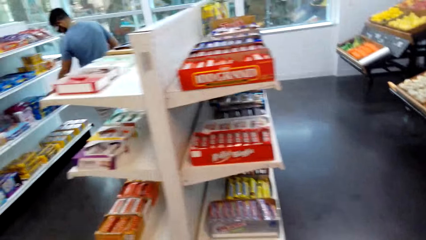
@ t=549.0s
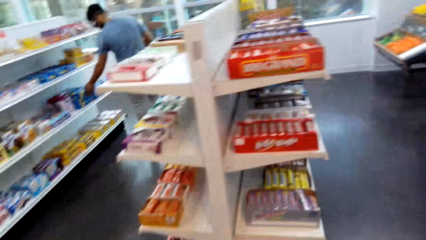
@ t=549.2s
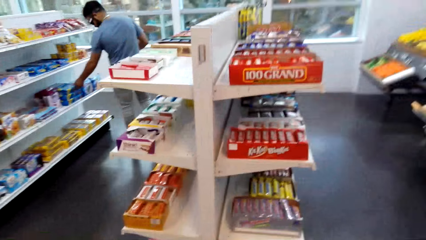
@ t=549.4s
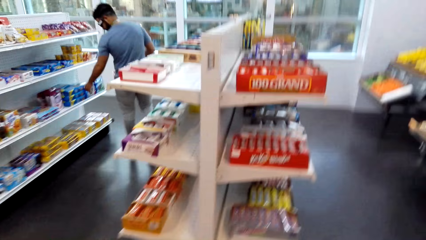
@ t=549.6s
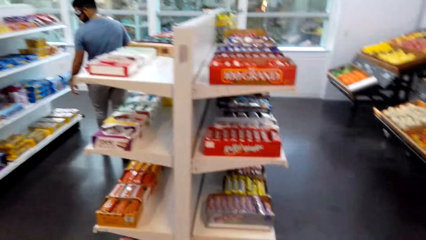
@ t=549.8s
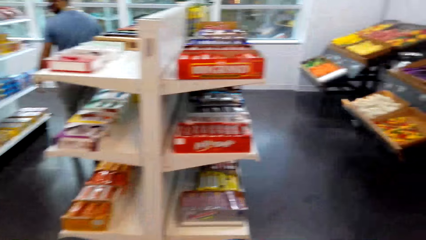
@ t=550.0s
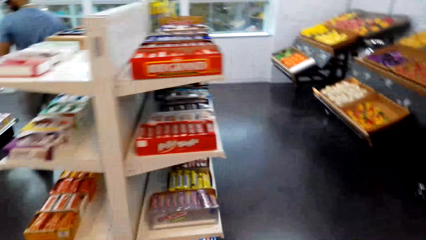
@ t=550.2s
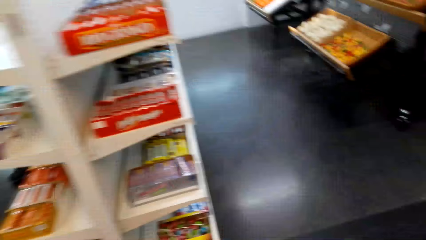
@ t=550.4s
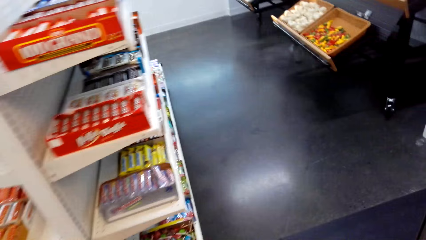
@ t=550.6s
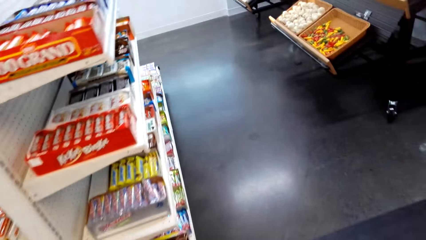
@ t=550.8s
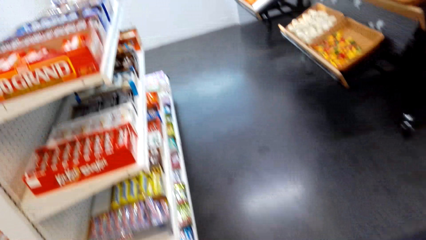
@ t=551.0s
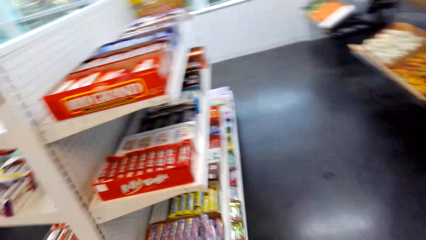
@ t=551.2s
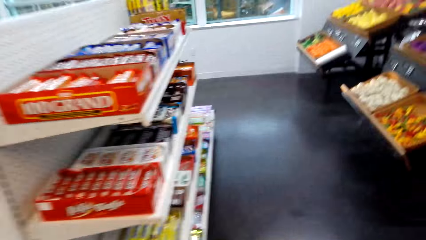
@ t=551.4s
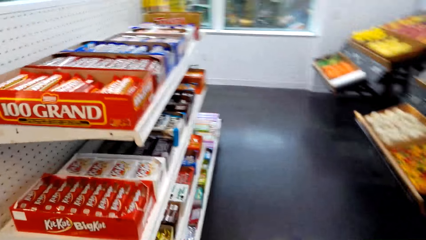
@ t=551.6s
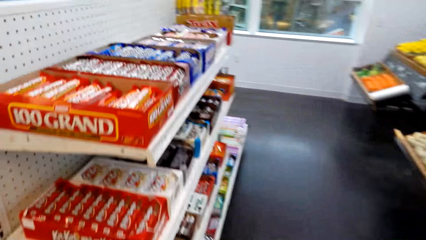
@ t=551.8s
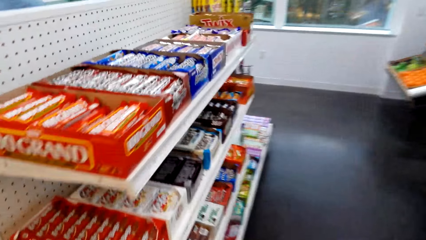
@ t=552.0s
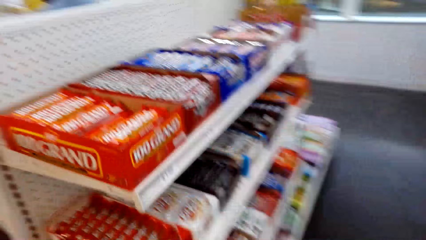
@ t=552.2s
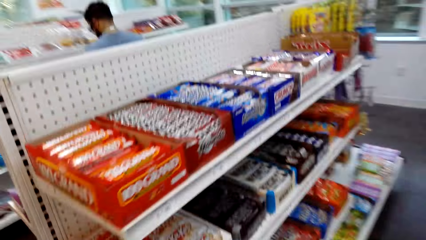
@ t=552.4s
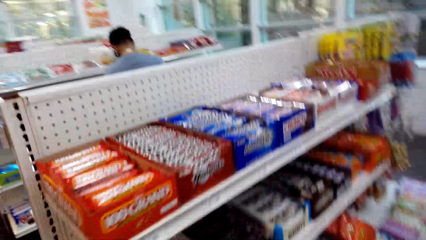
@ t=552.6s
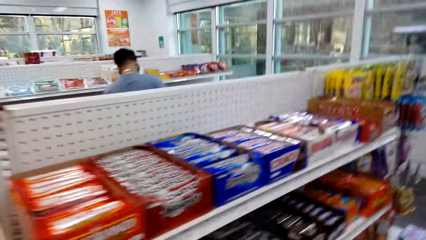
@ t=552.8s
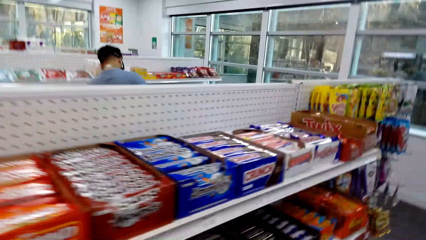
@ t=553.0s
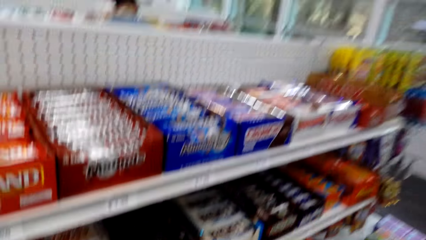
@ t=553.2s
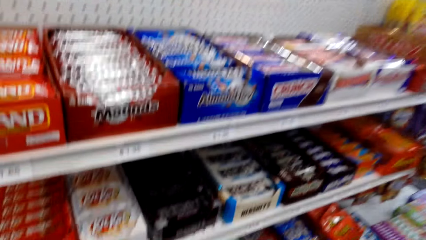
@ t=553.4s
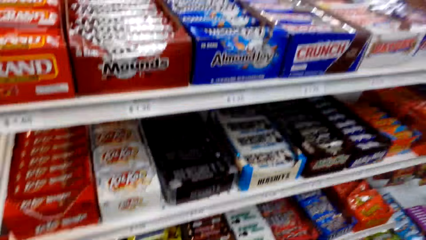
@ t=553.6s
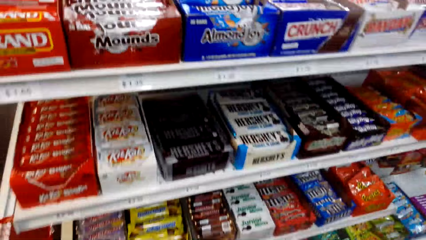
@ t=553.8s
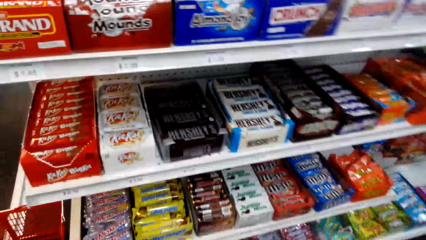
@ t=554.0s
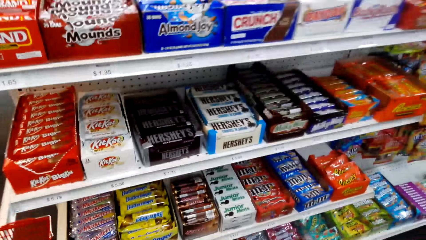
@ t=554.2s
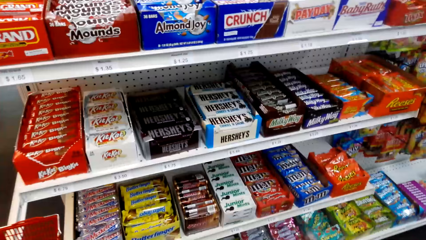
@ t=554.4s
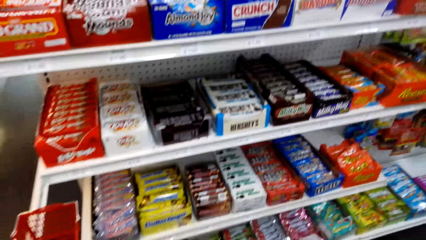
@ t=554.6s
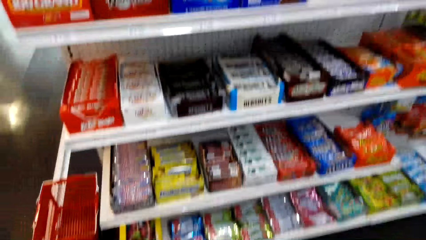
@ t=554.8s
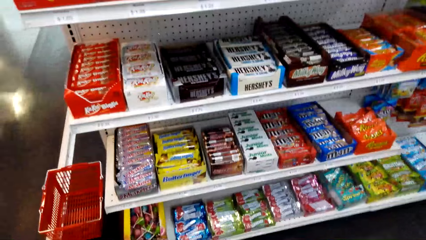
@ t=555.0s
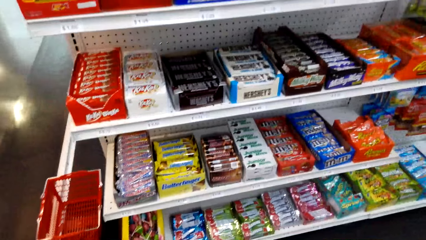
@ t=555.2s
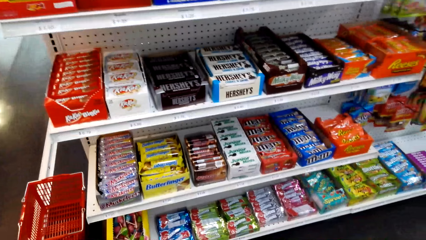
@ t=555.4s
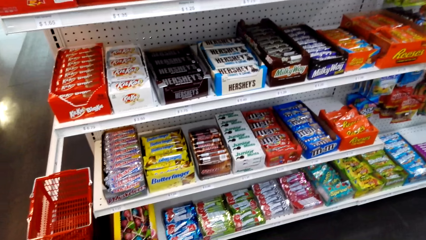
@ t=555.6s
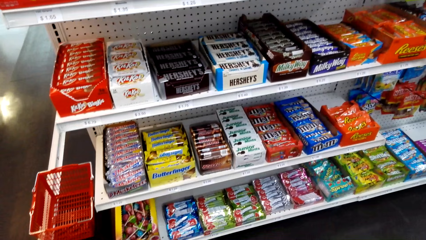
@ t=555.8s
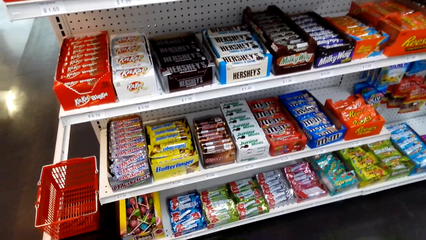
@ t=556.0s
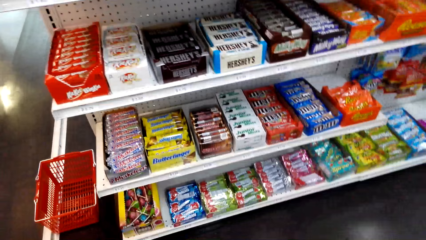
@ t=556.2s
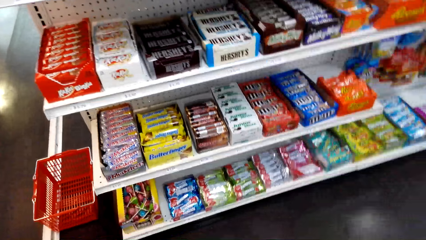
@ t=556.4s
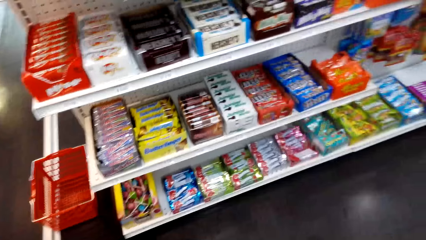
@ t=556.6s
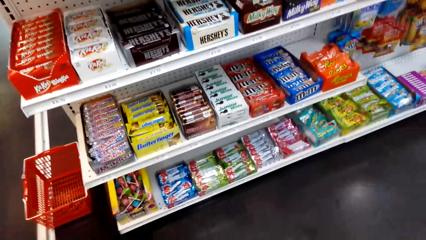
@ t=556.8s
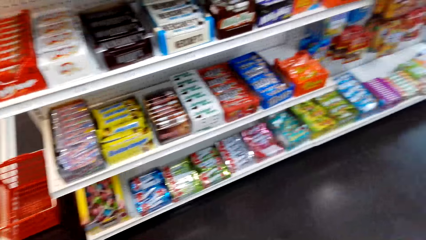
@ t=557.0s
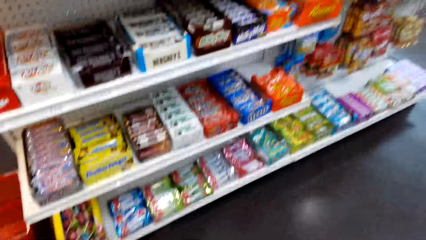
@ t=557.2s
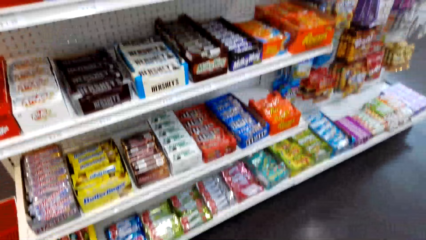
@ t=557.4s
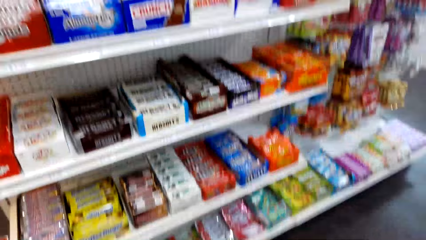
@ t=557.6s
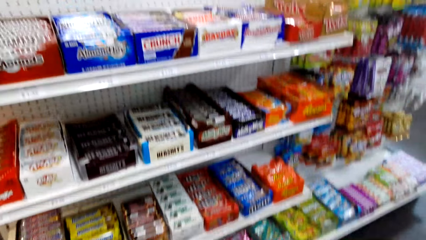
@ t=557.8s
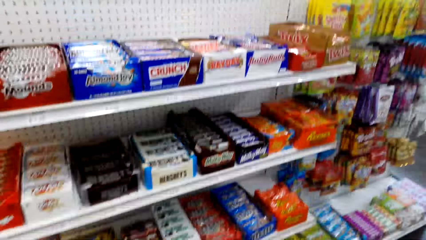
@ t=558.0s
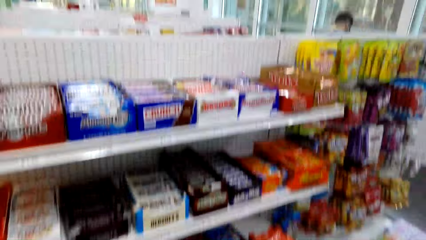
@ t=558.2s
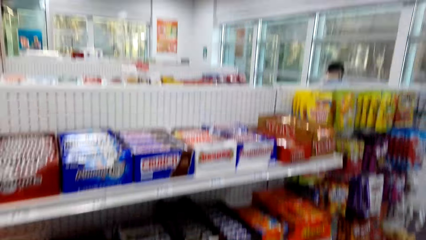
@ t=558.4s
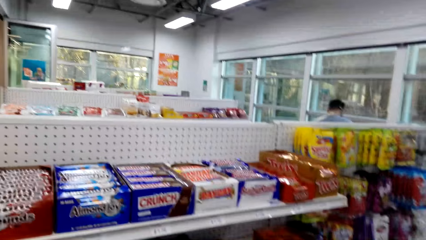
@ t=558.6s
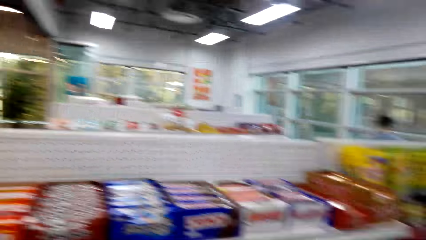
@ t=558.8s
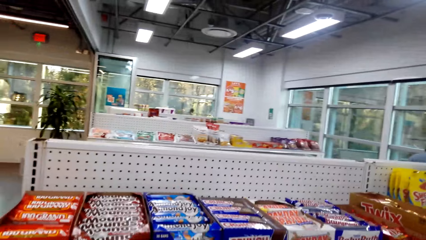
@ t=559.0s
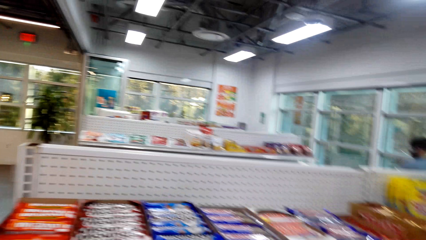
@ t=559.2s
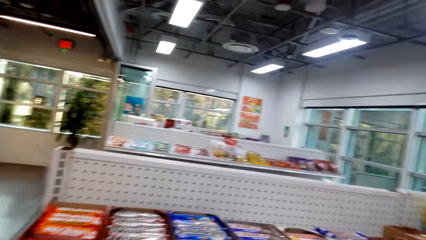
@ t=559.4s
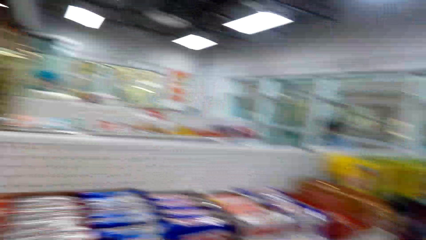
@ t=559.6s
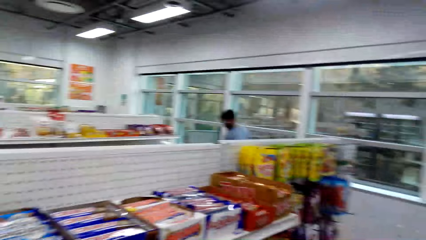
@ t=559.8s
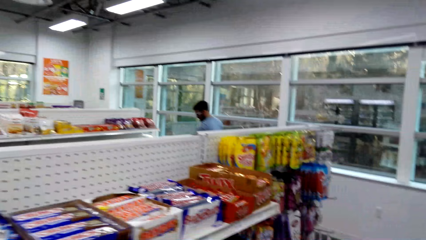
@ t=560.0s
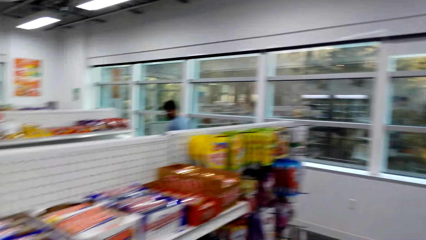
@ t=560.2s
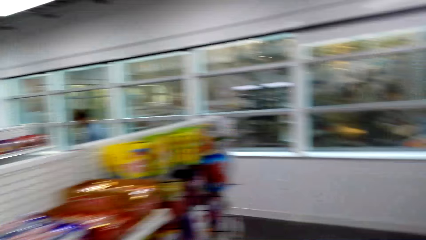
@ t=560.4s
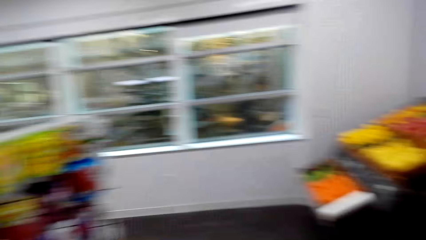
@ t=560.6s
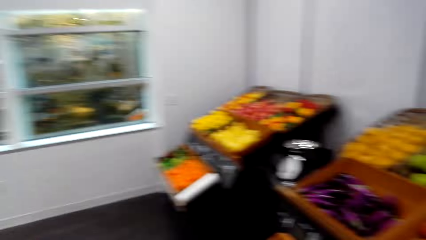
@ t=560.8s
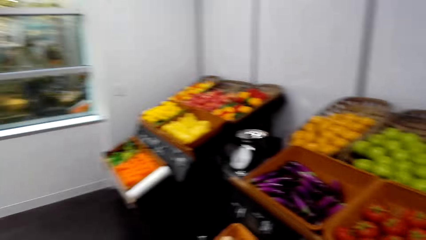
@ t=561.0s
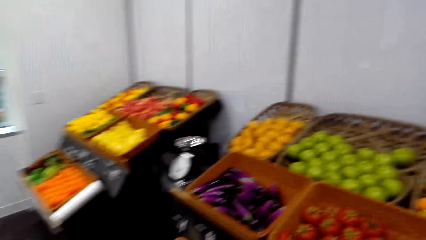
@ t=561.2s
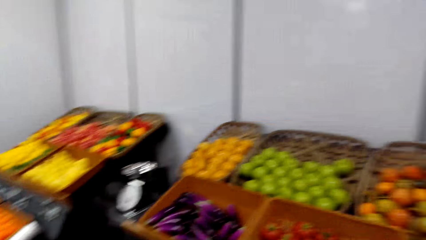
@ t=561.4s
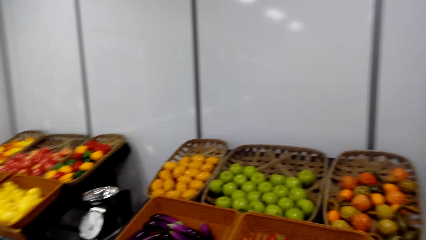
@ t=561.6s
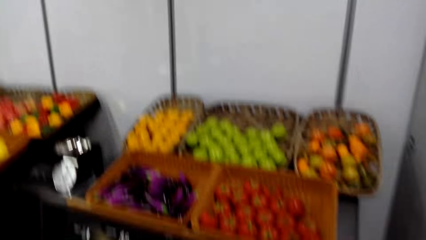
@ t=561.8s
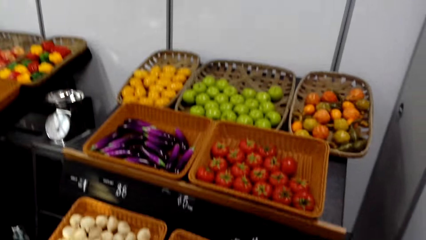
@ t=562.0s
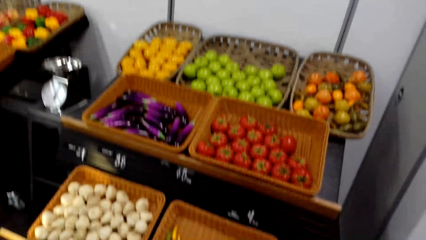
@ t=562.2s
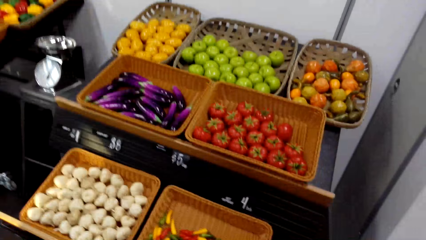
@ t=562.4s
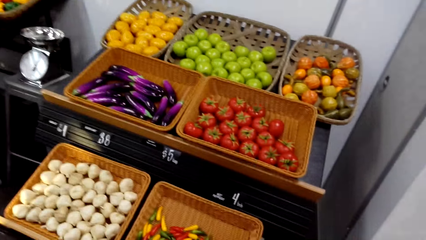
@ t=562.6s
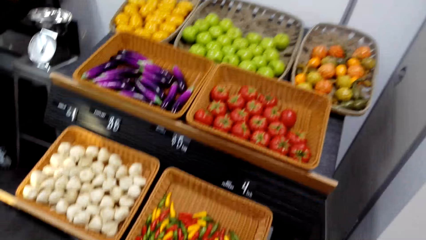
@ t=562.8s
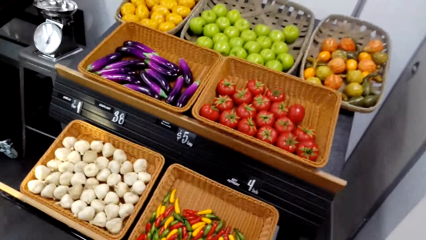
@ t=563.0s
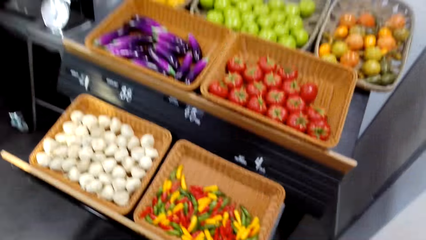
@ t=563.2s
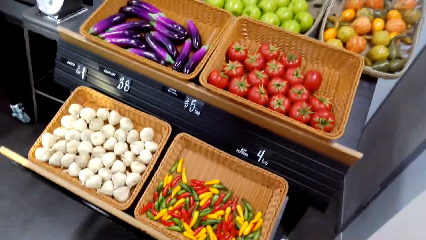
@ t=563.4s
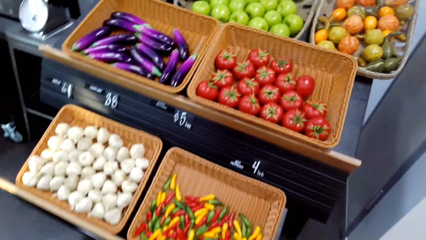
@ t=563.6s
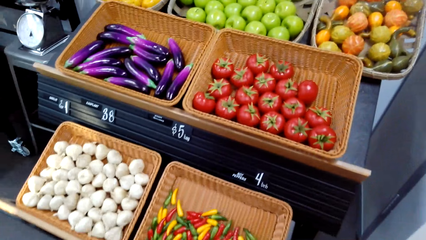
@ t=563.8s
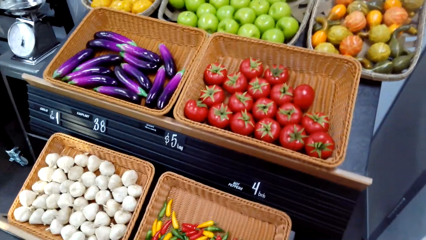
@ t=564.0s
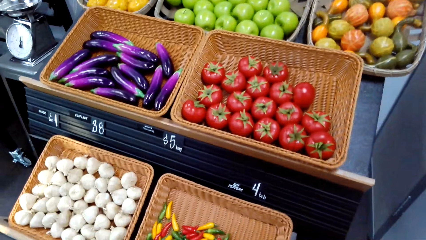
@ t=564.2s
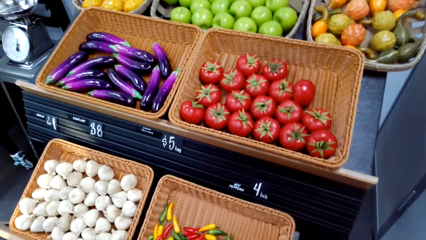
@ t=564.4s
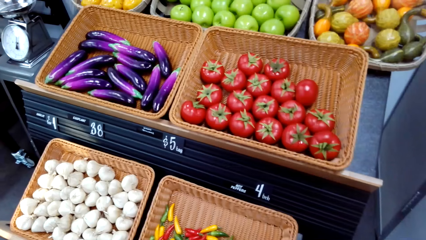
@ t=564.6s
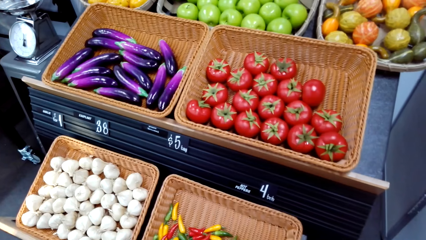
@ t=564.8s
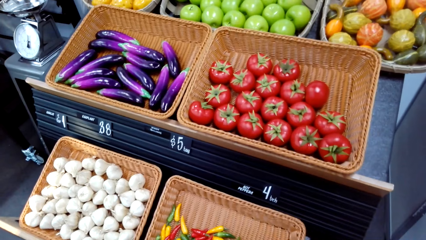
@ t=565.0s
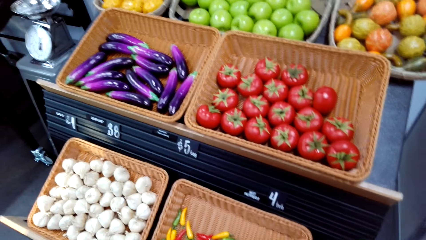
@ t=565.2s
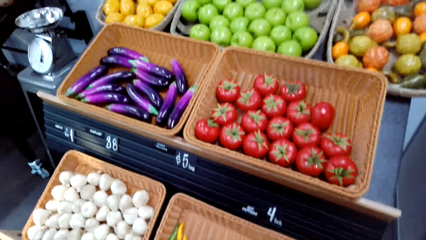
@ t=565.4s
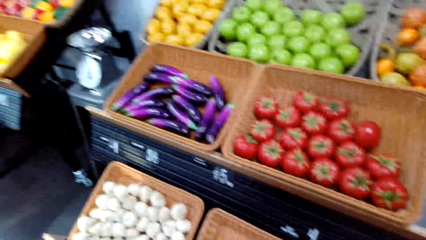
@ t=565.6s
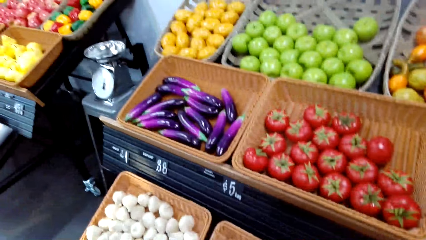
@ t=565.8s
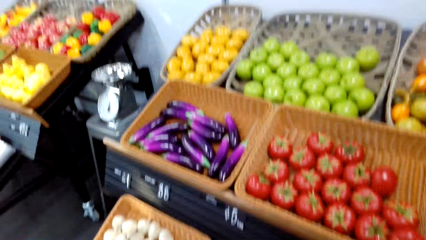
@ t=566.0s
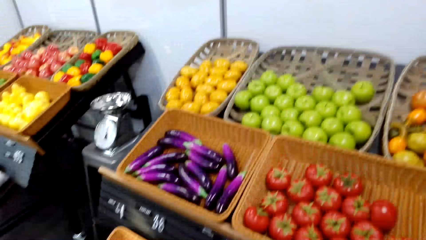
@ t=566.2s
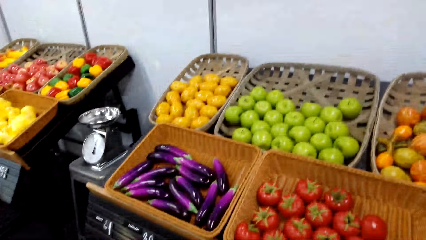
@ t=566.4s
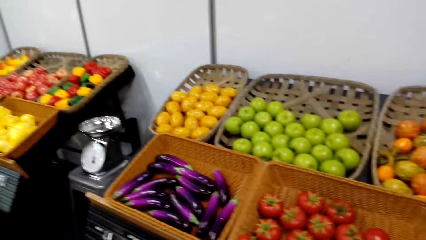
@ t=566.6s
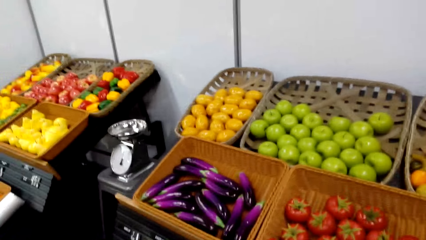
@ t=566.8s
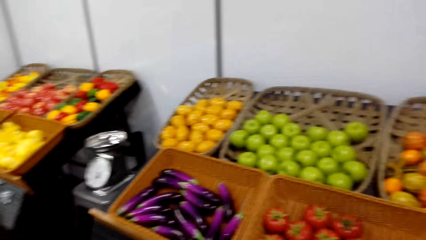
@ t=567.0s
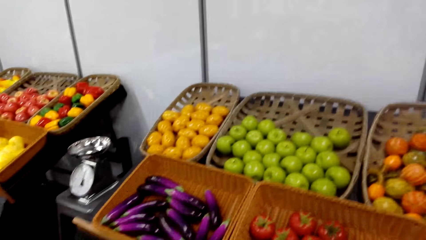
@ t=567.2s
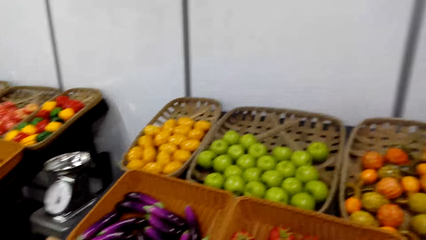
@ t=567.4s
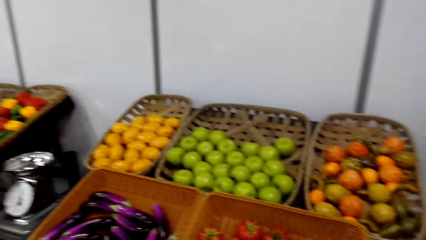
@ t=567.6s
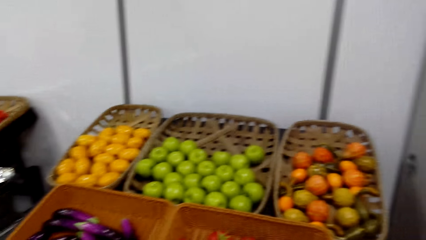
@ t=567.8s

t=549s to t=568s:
The camera wearer looks around. A man picks an item from a shelf. The camera wearer walks to the shelf in the shop. They look around. They look around again. They look at items on the shelf. They look around. They look at some vegetables. They turn around. They look around.
